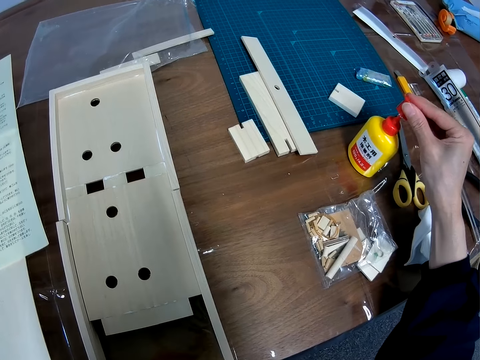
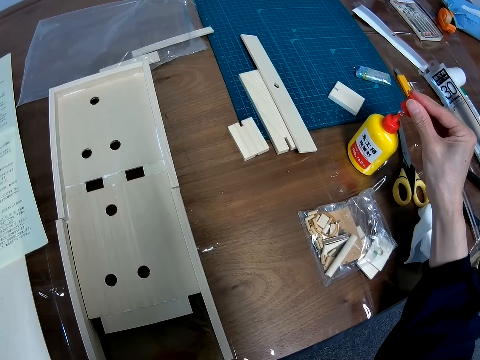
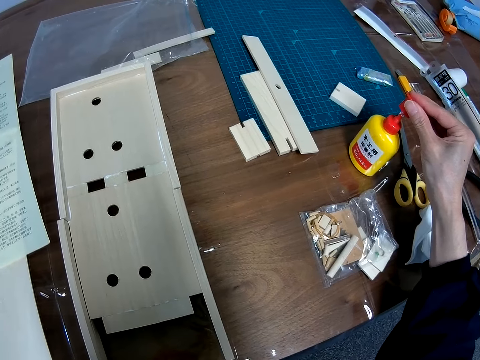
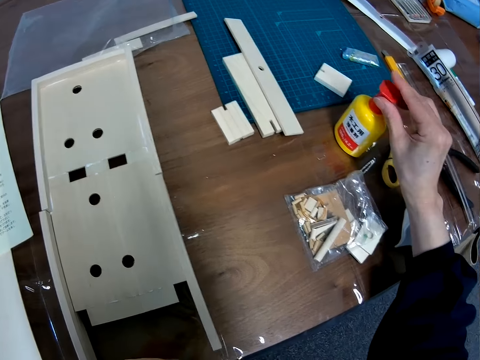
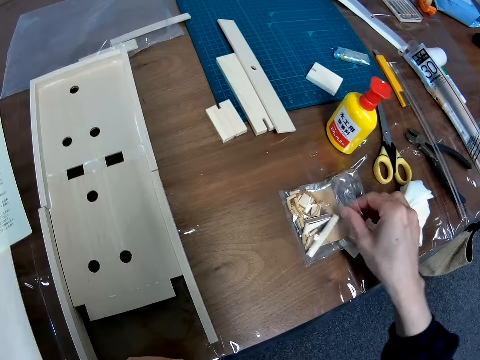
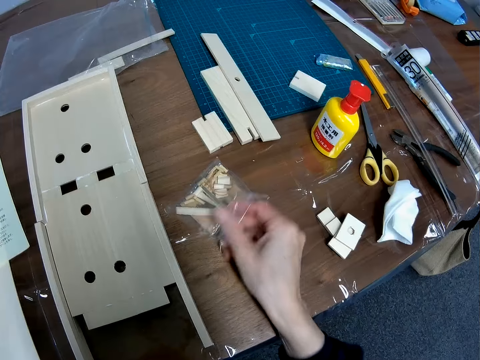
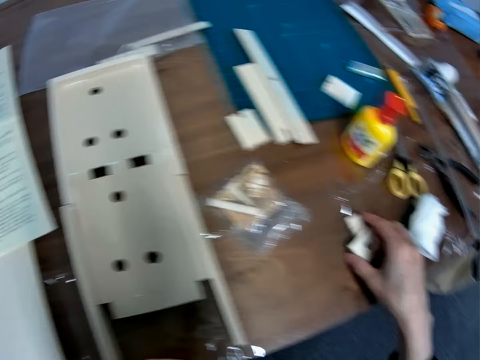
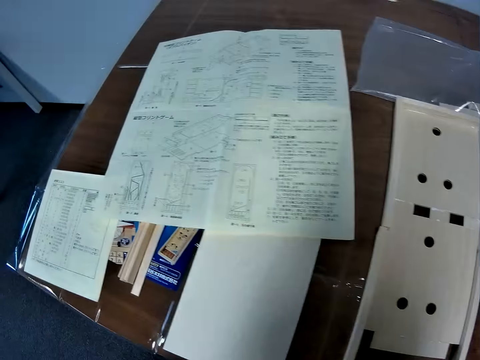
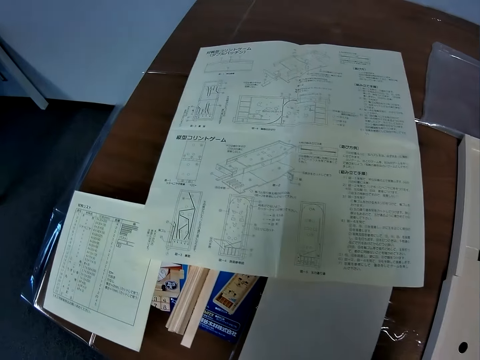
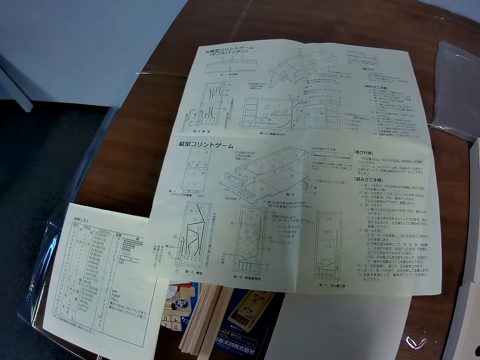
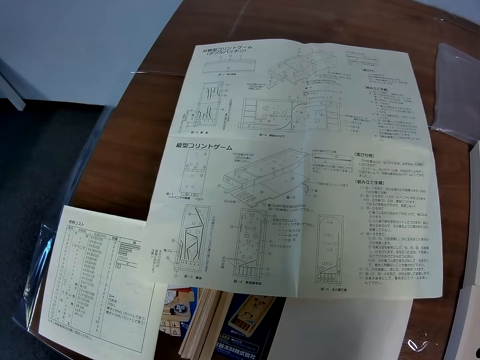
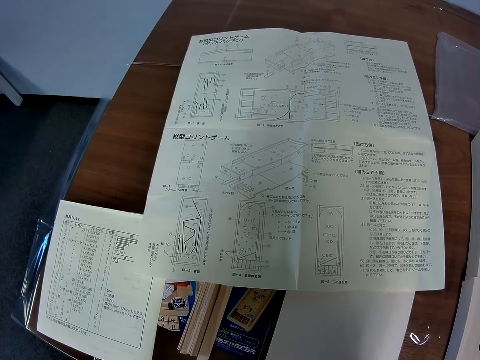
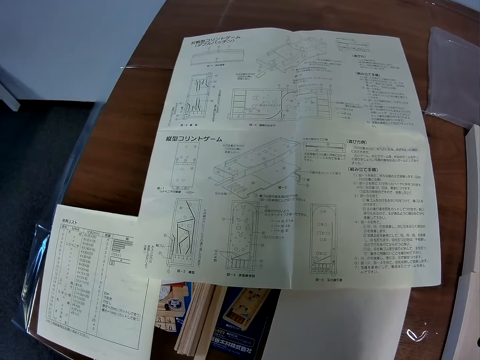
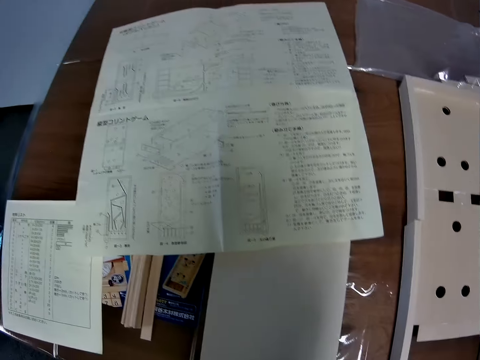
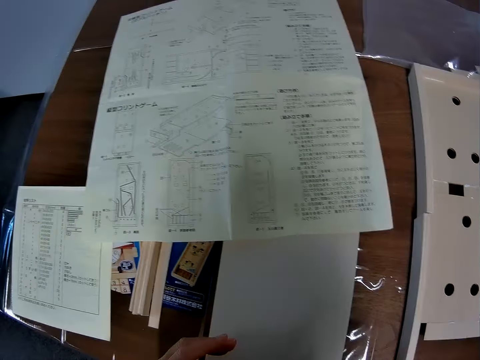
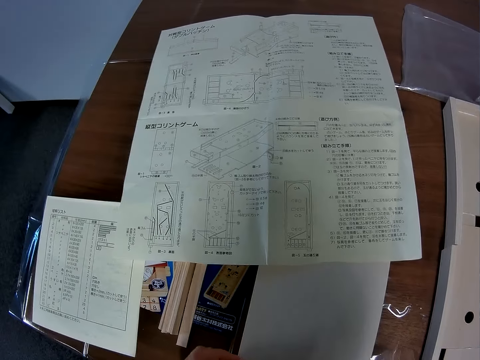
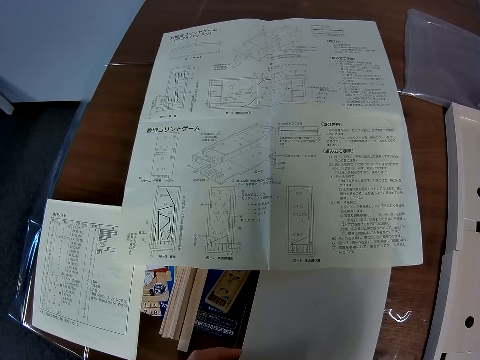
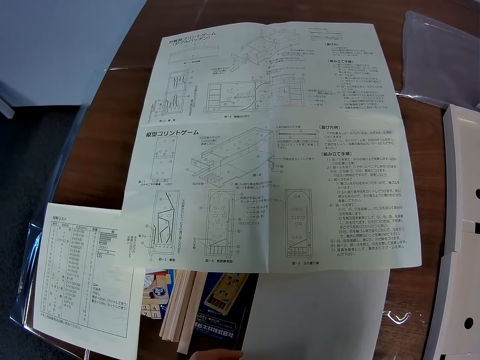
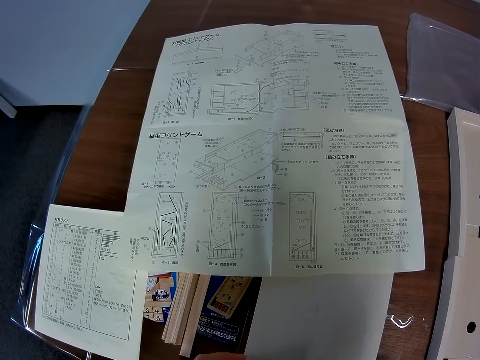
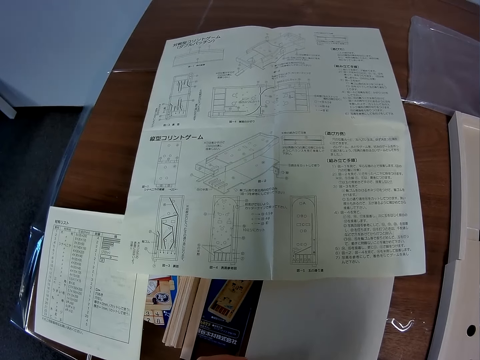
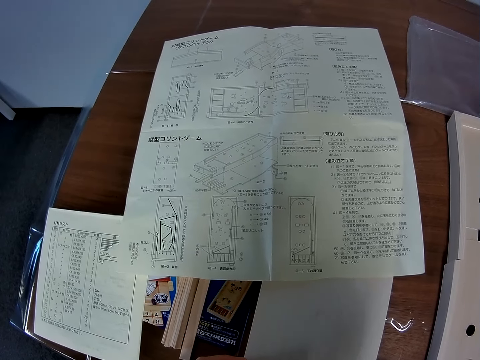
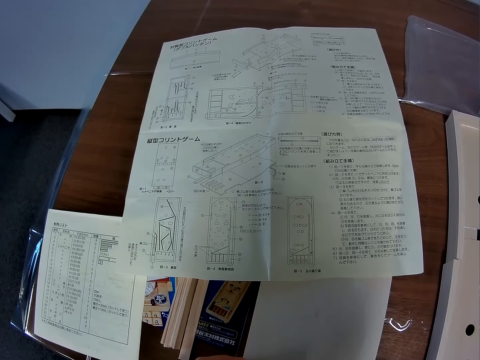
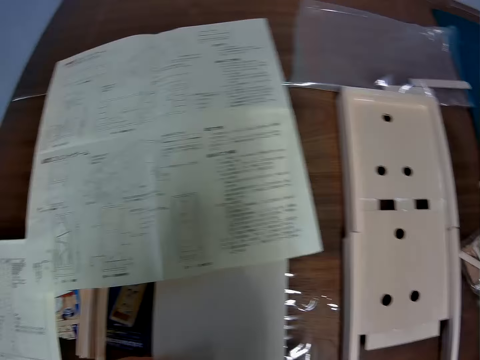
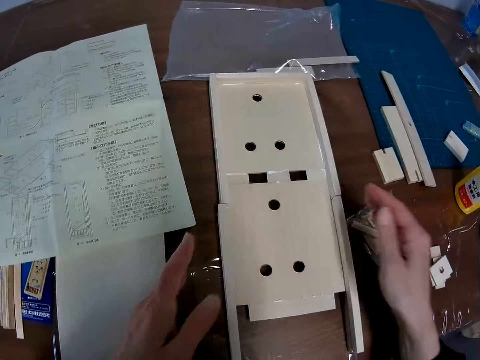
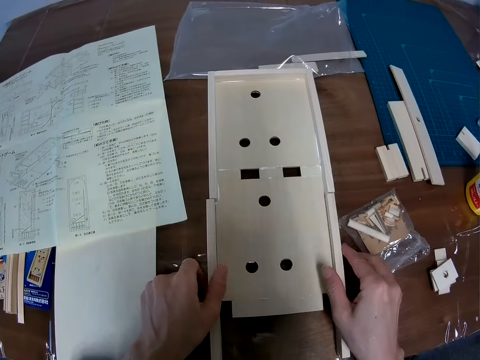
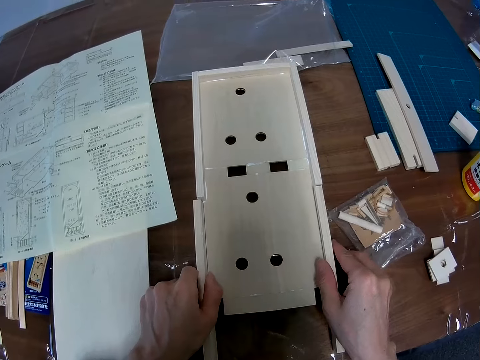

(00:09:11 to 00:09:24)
The camera wearer closes the bottle. He moves a nylon with paper in it along the surface of the table. He touches pieces of small board wood on the table. He looks at the blueprint again. He adjusts the piece on the side of the sheet with his hands. He touches something.

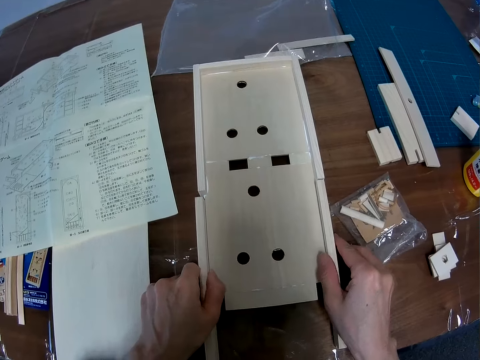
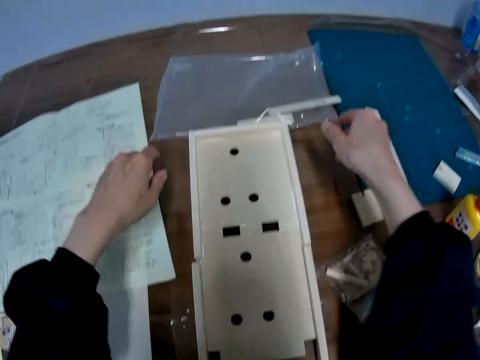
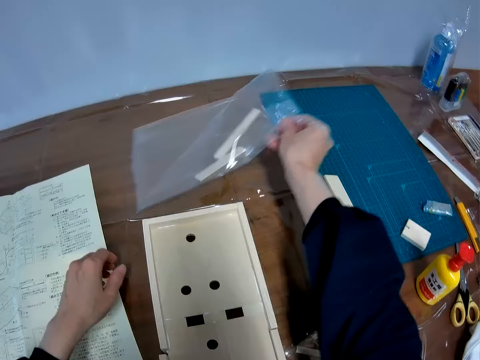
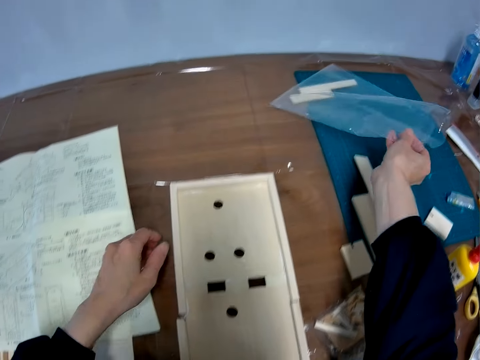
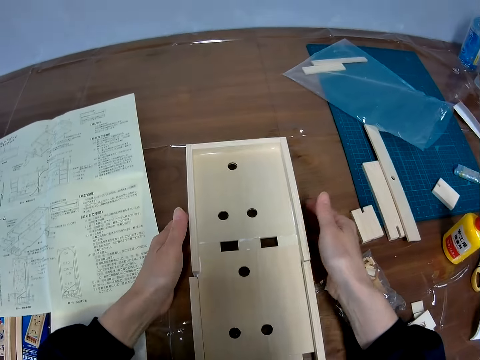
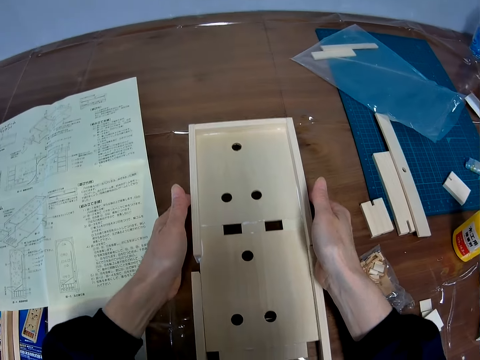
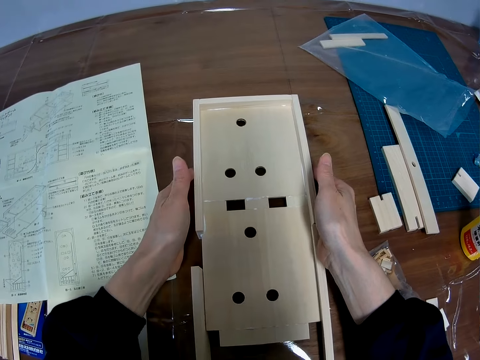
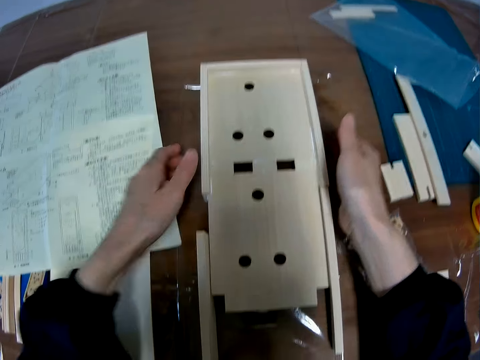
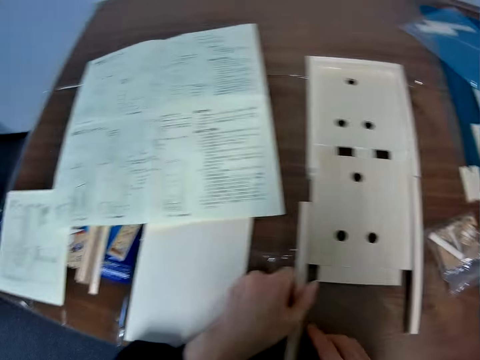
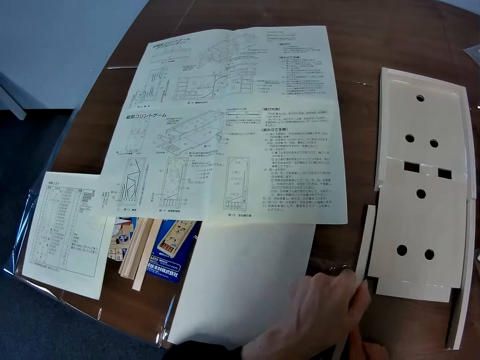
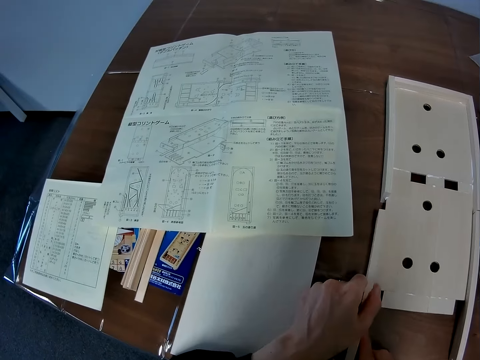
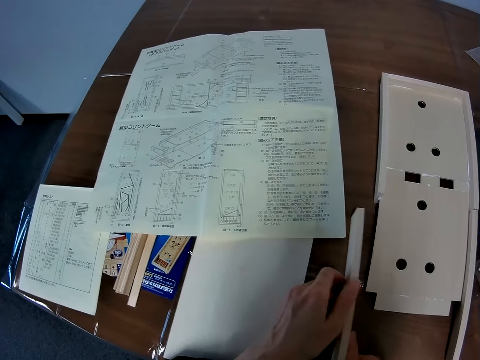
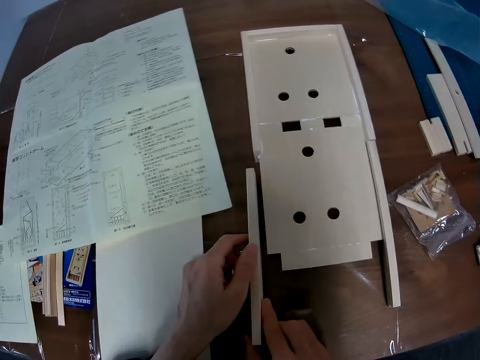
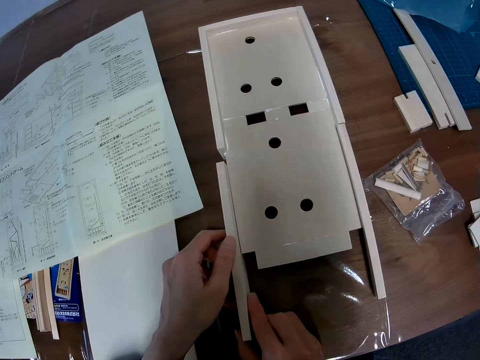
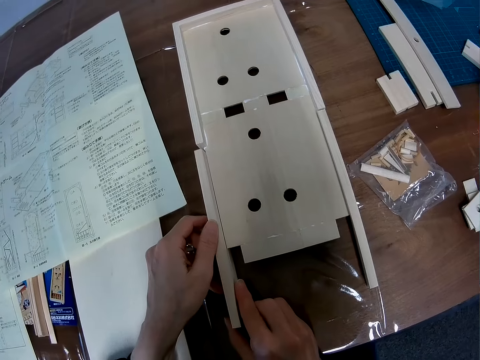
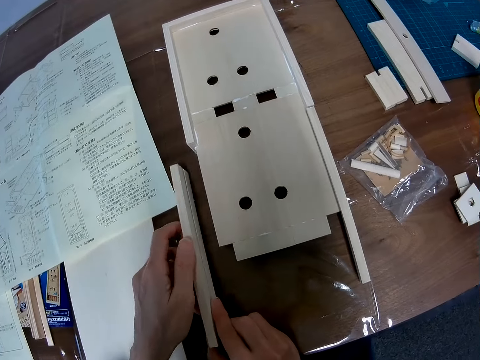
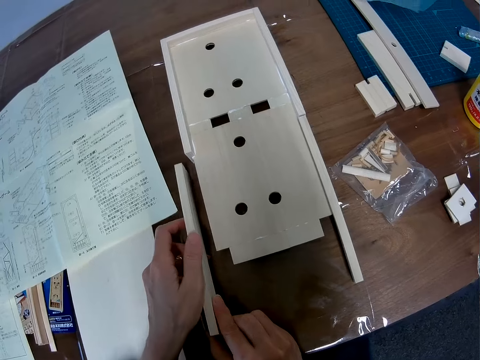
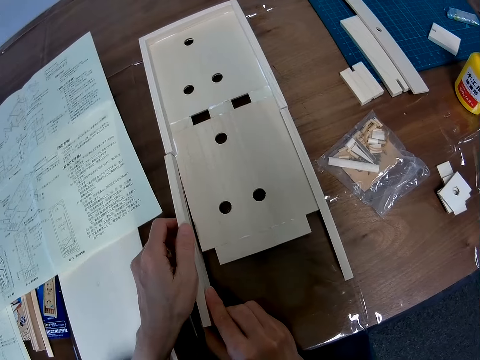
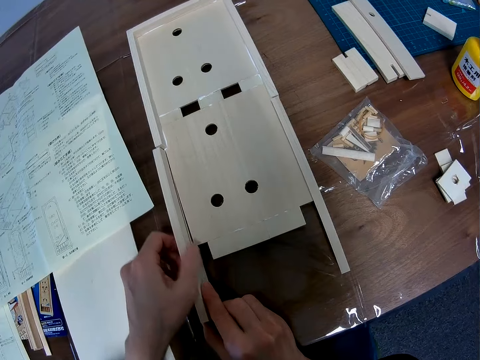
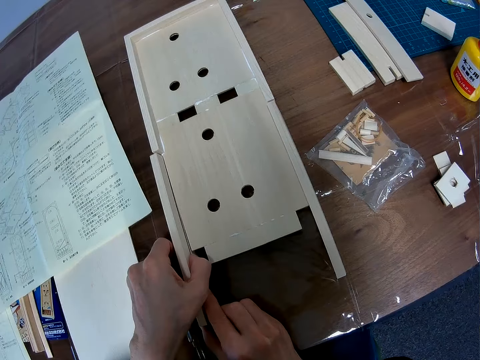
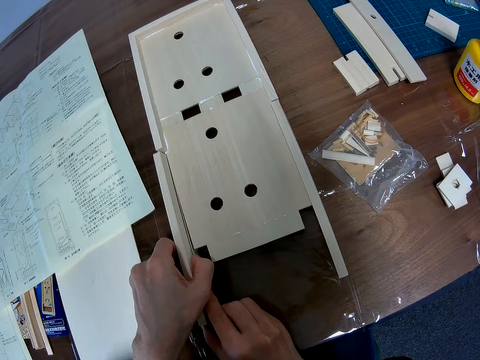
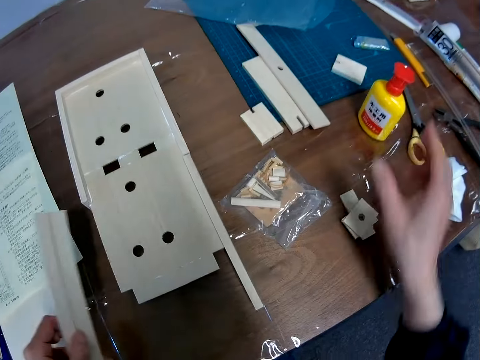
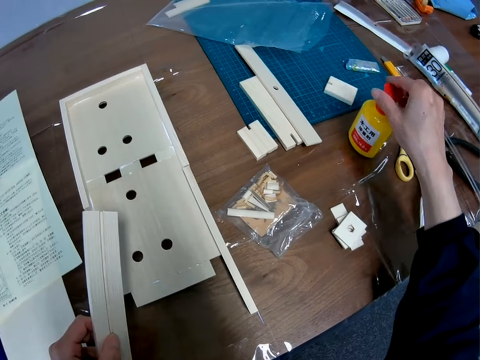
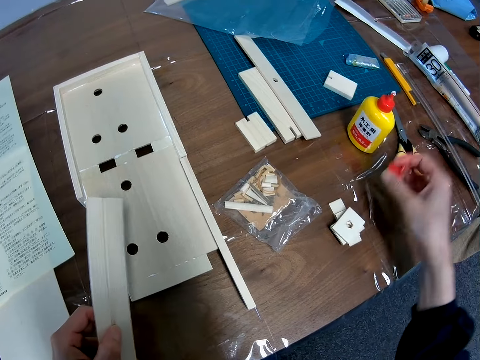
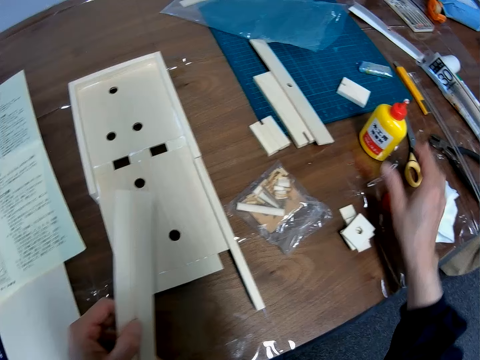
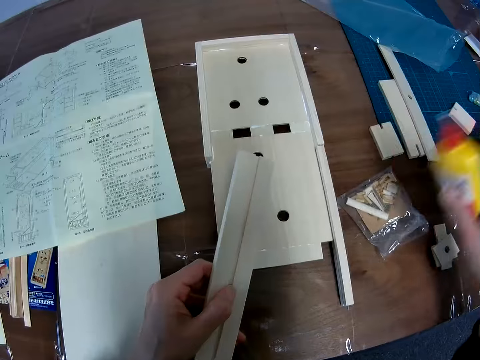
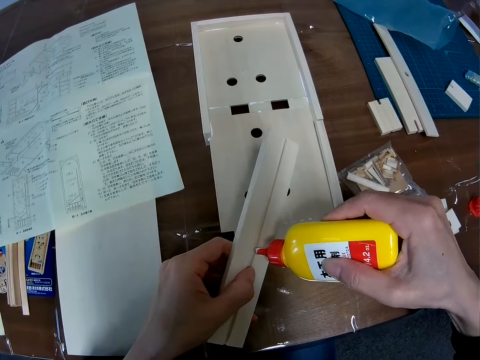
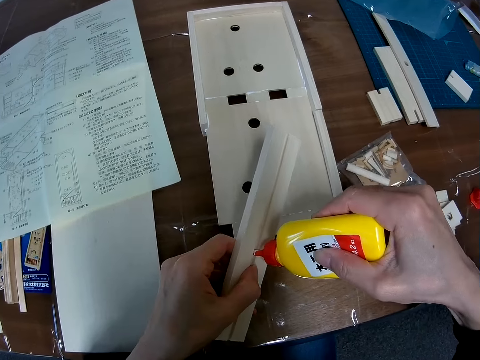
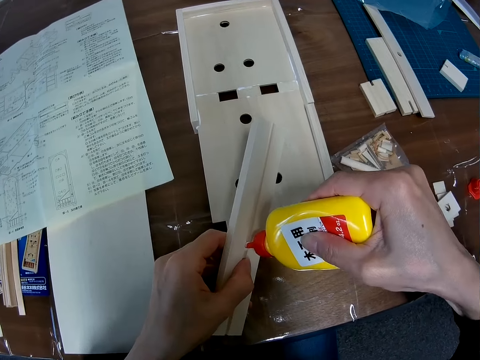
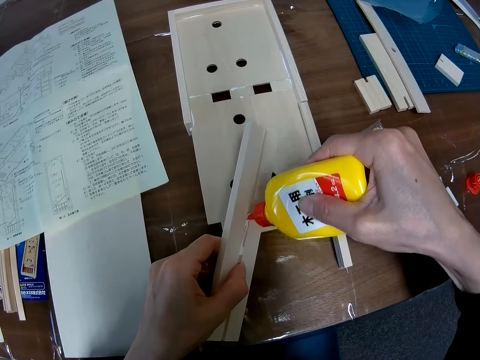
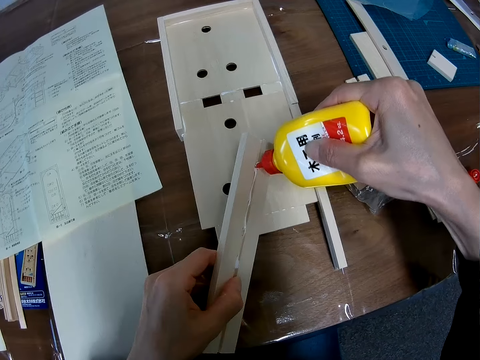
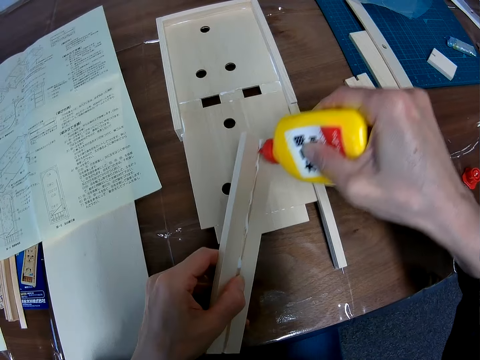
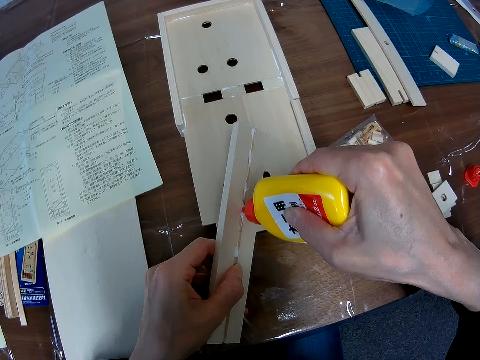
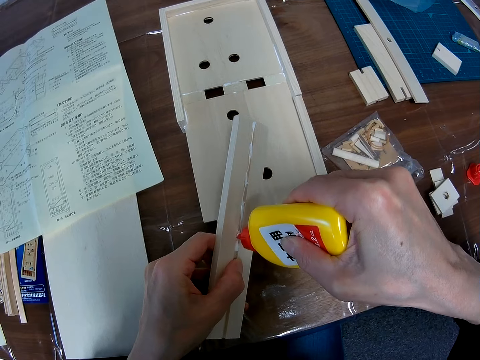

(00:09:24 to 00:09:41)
The camera wearer moves a big grip seal bag to another position on the table. He picks up the nylon bag and puts down the nylon bag. He moves the wooden mechanical model along the surface of the table. He tries setting the piece on the sheet. He fixes a piece of wood on something. He picks up a piece of wood. He removes the wood glue bottle cap and puts the bottle cap on the table. He picks up the wood glue bottle from the table. He puts wood glue on the piece in his left hand.
